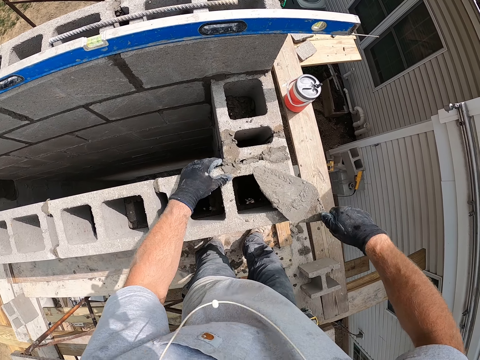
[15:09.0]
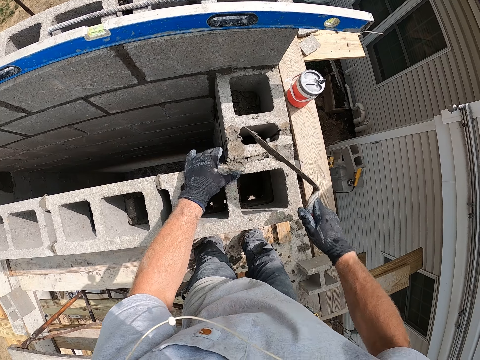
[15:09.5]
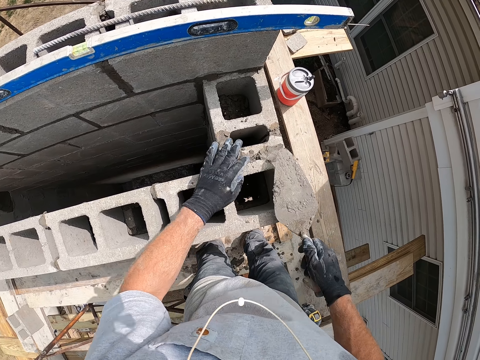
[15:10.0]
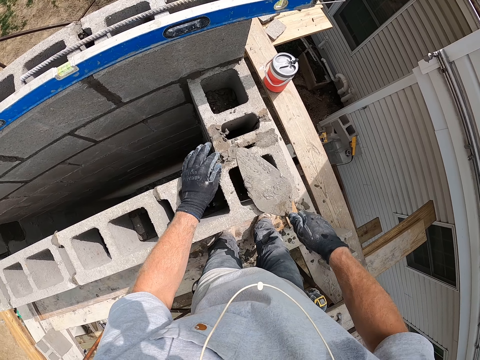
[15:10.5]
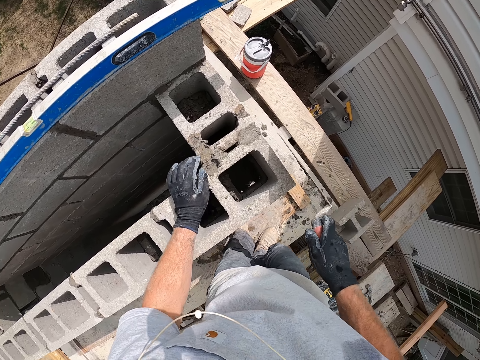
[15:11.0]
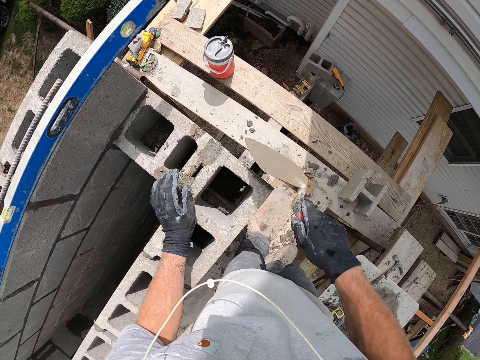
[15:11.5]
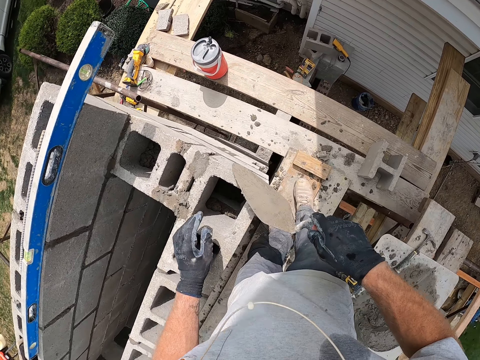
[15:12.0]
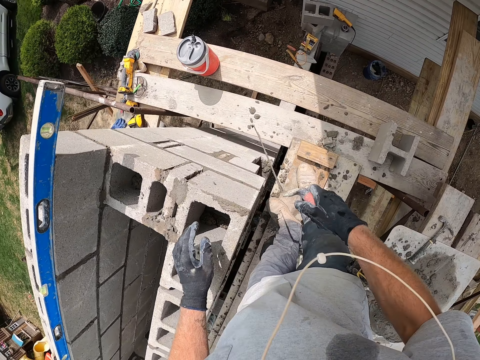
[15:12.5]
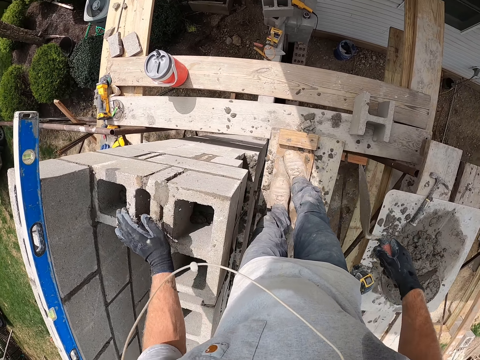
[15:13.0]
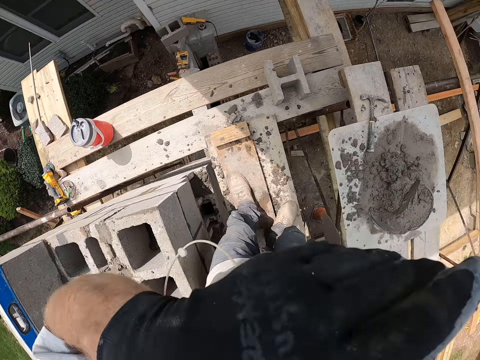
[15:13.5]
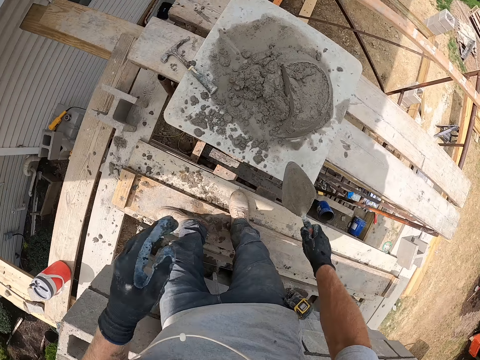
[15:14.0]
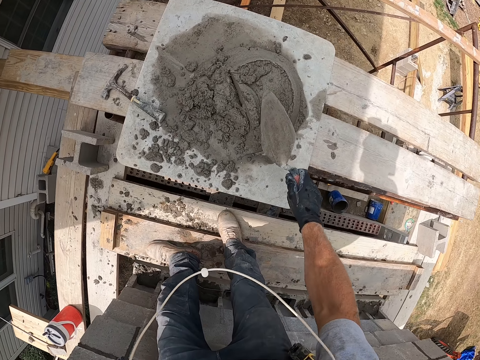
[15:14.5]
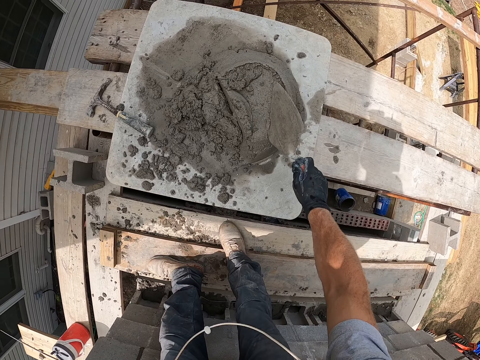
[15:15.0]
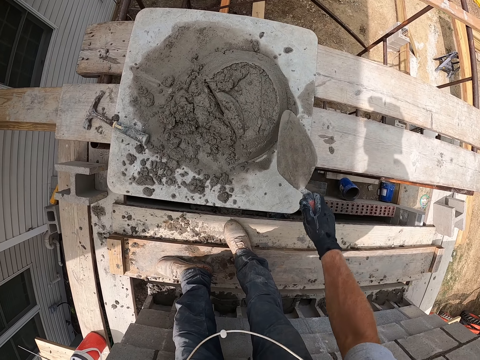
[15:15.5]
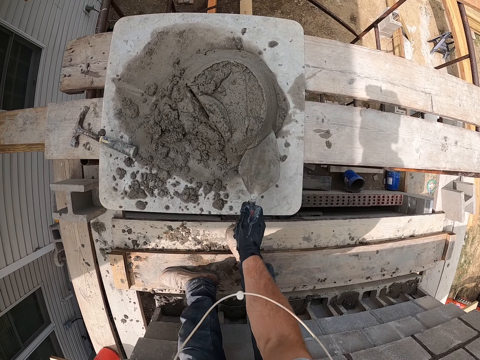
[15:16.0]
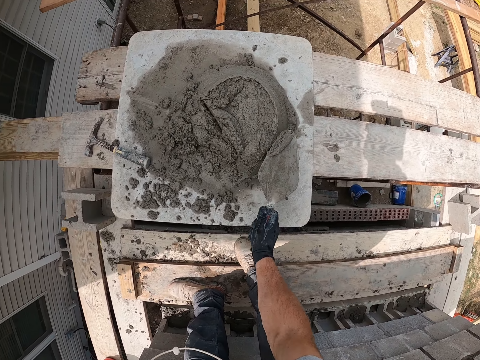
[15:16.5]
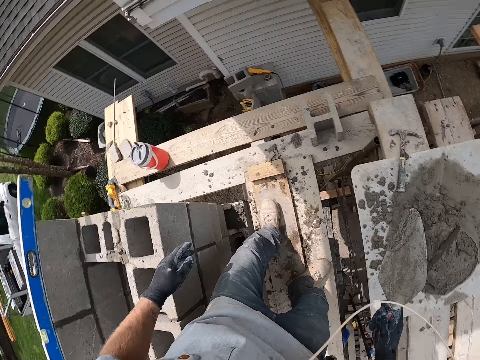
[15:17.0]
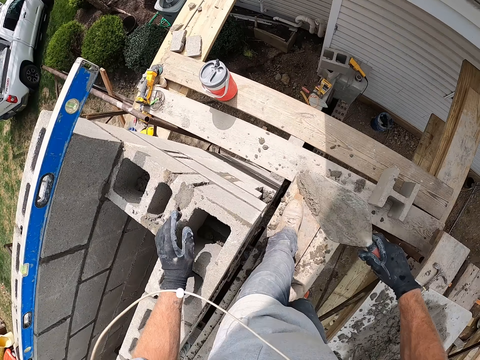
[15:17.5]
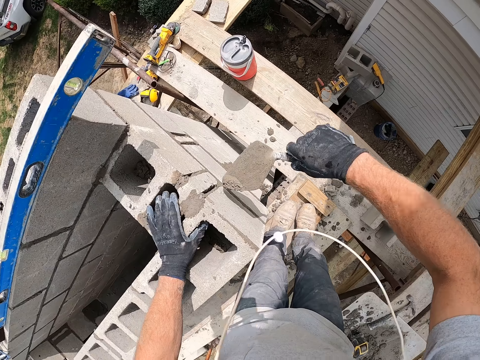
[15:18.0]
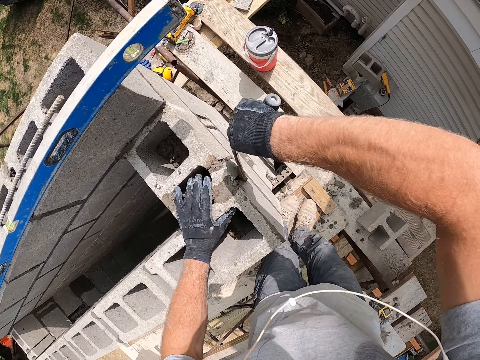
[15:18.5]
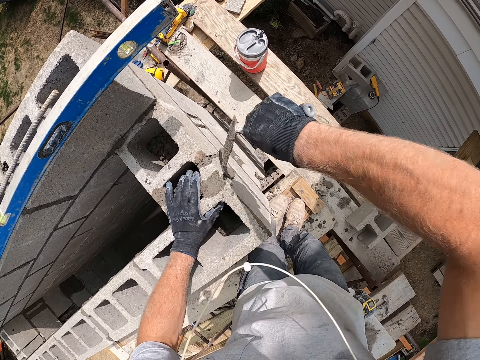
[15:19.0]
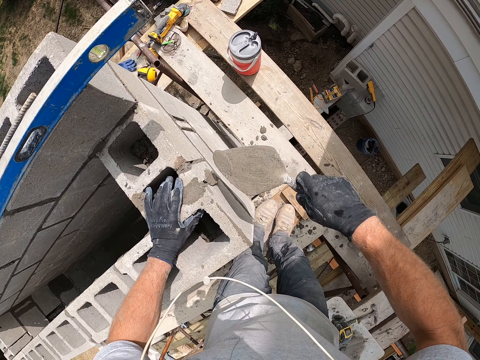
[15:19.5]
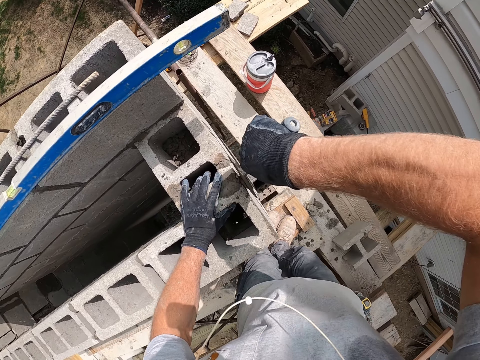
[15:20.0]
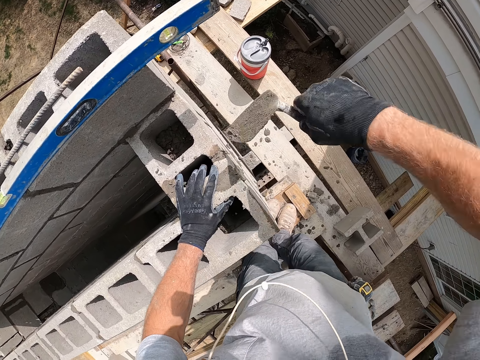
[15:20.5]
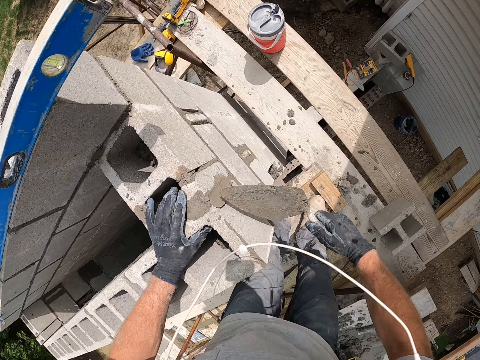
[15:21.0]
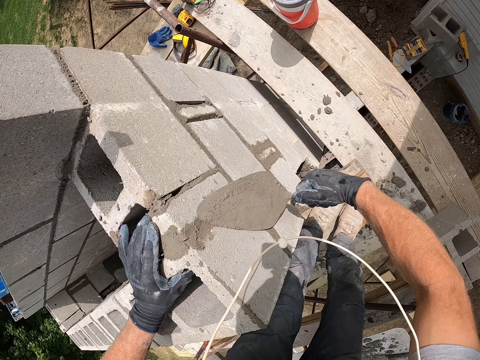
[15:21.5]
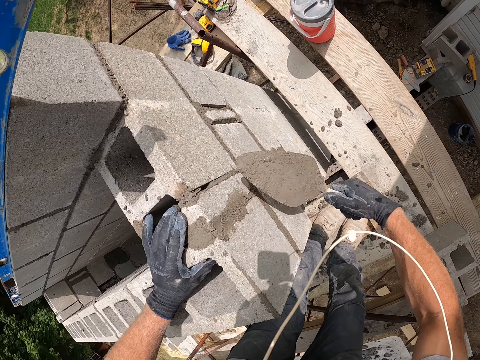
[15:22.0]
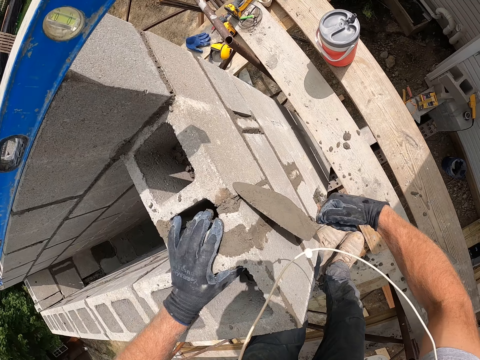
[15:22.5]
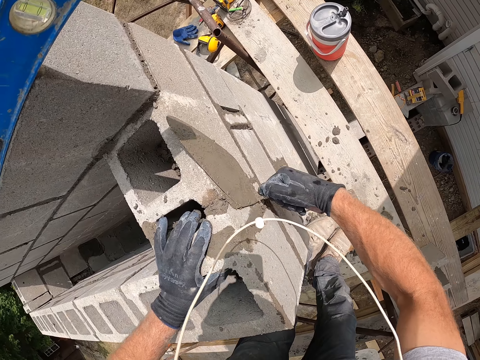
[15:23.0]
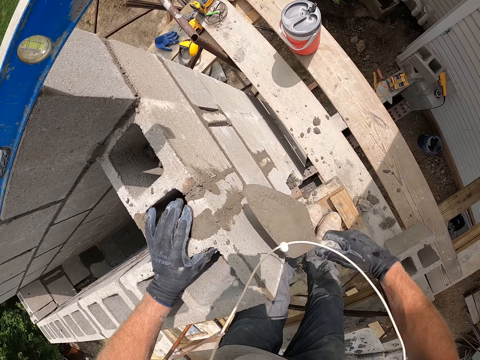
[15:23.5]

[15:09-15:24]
The camera wearer scrubs the trowel on the concrete wall. He touches his face. He scoops cement with the trowel. He pastes cement on the concrete wall with the trowel.

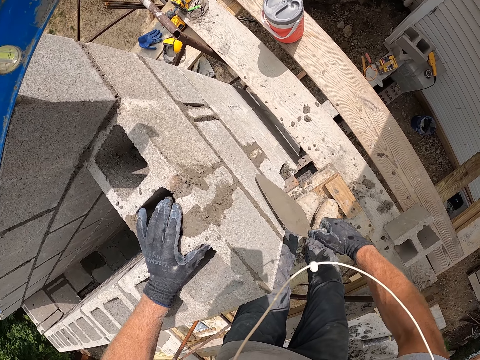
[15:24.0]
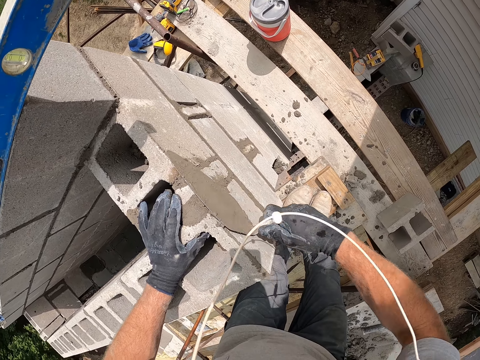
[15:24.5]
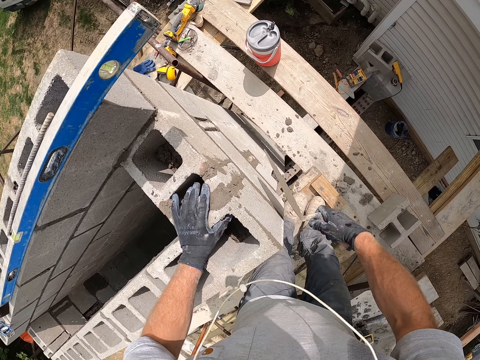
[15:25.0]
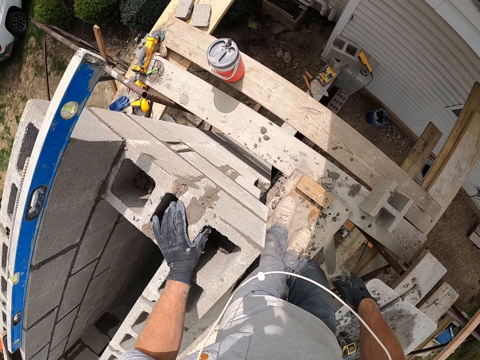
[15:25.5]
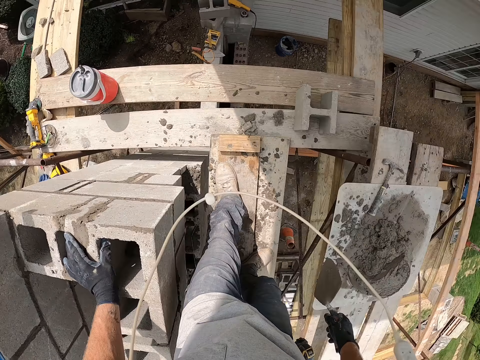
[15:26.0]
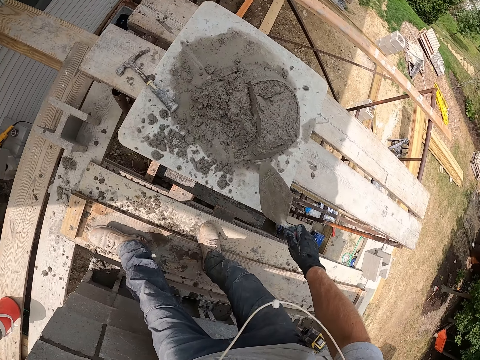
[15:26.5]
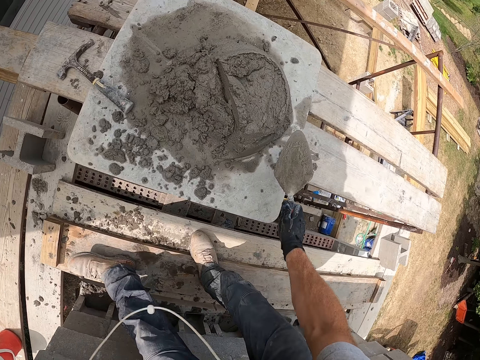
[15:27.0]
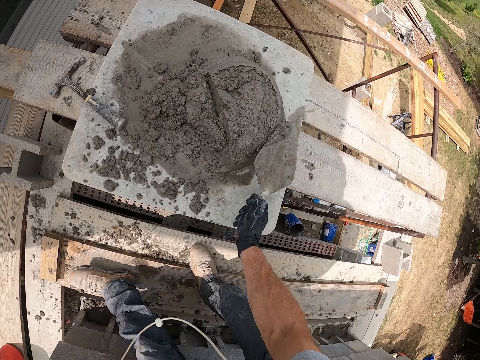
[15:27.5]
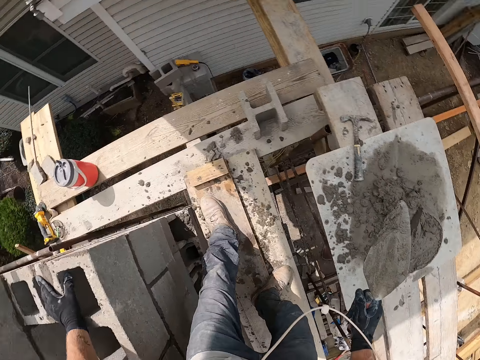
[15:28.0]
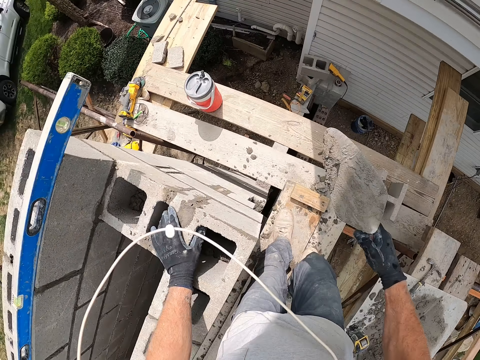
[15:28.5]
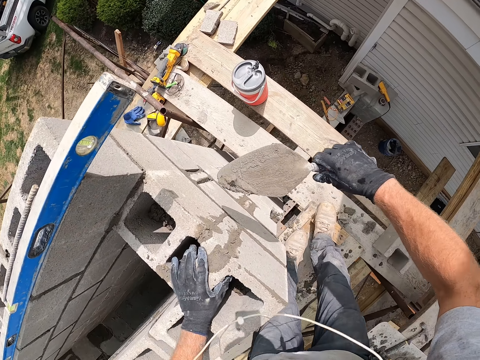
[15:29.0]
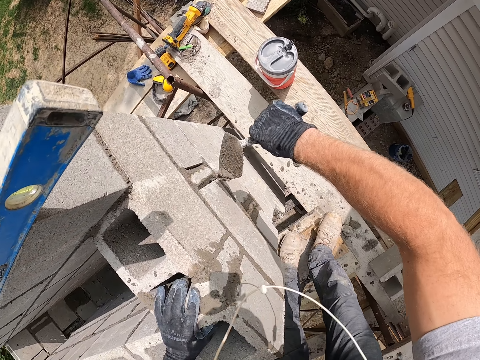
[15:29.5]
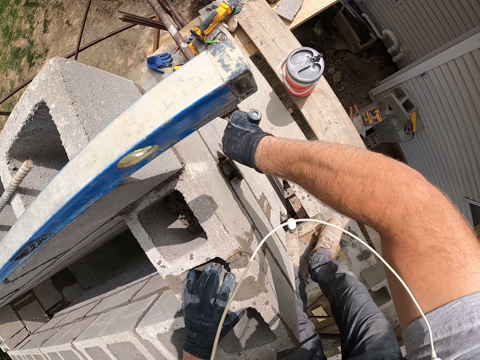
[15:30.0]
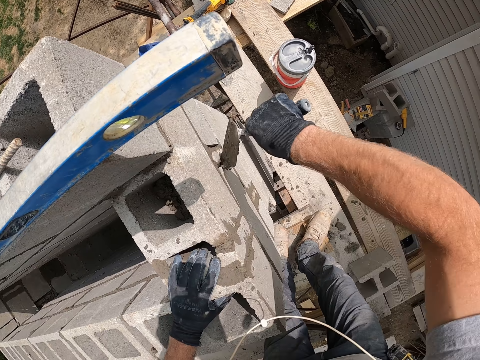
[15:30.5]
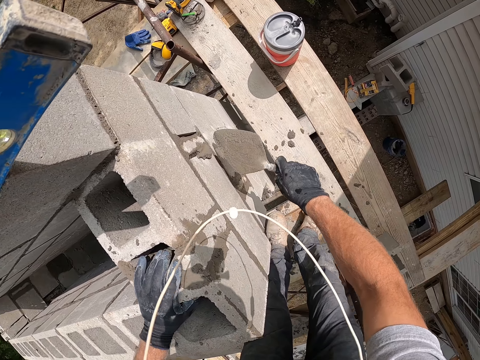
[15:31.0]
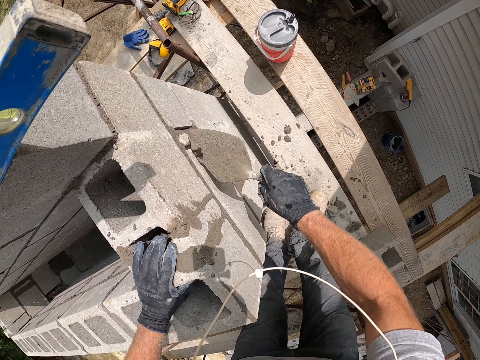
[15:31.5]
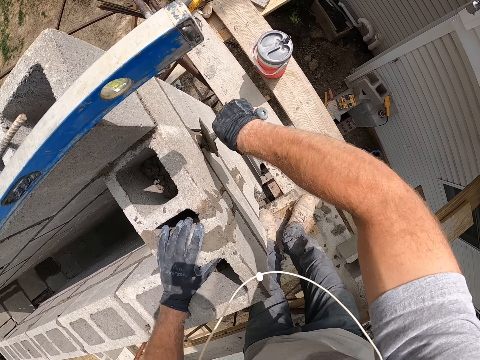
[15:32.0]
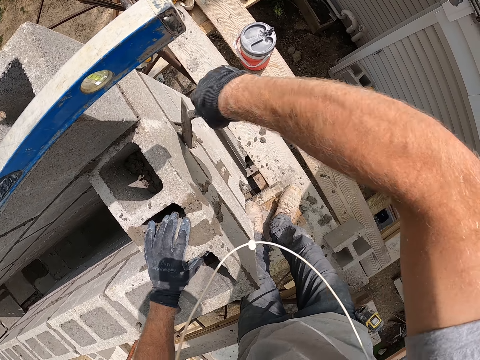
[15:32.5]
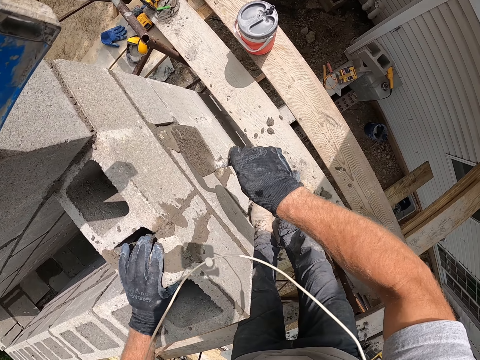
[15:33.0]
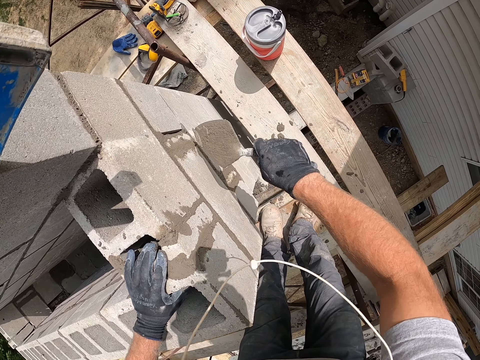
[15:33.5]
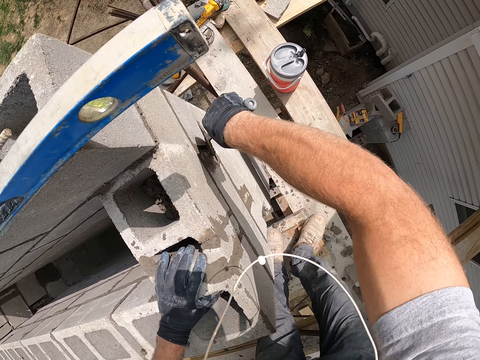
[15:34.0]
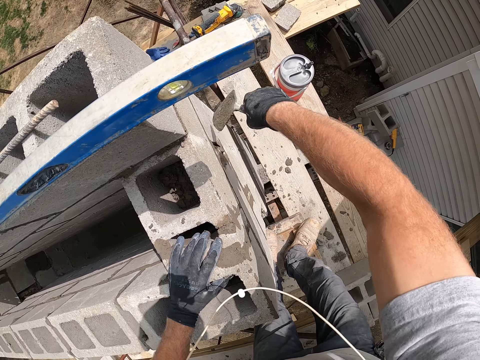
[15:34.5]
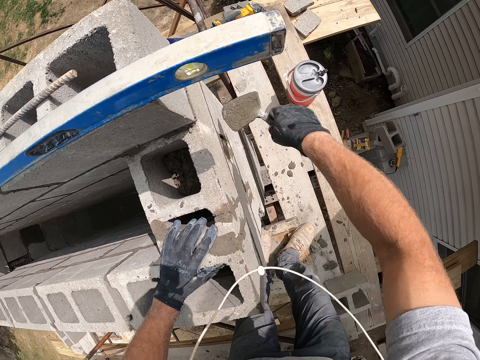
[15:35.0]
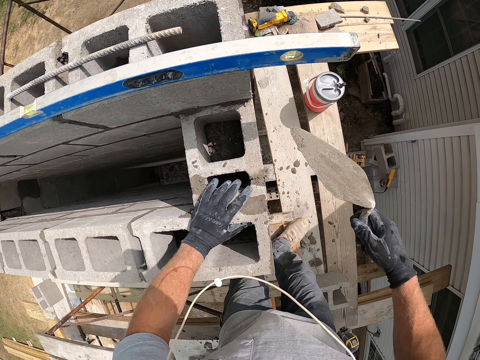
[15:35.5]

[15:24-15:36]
The camera wearer scoops cement with the trowel. They paste cement on the concrete wall with the trowel.
